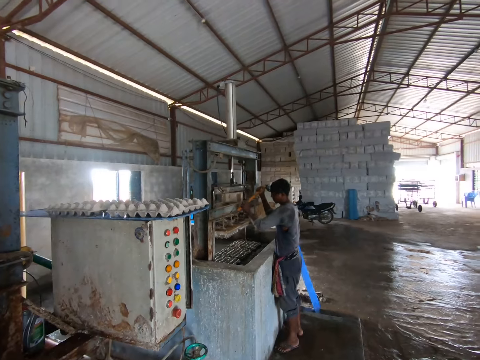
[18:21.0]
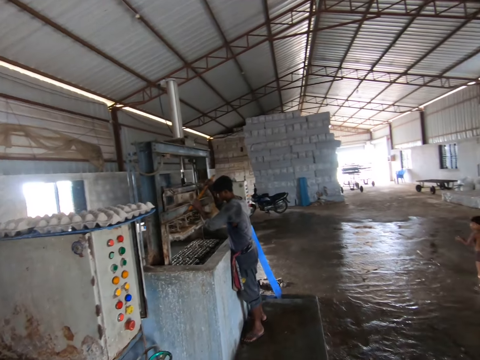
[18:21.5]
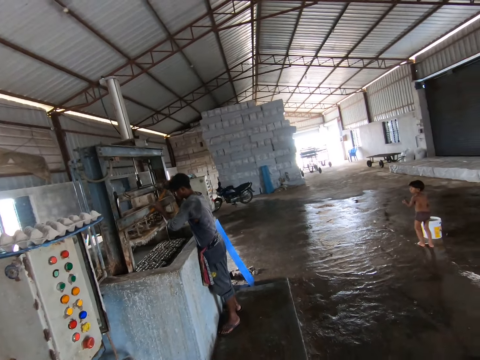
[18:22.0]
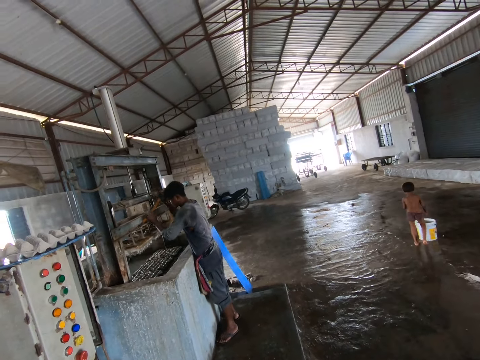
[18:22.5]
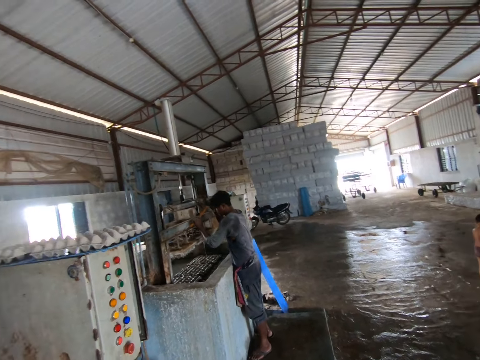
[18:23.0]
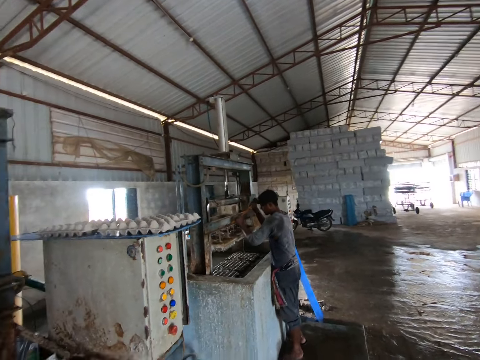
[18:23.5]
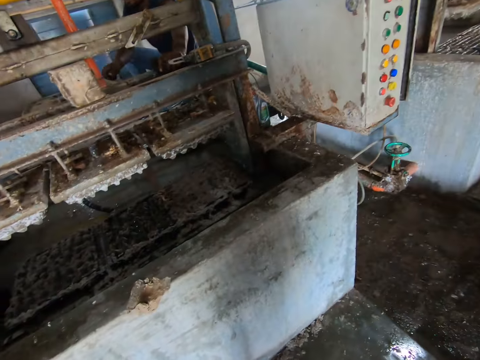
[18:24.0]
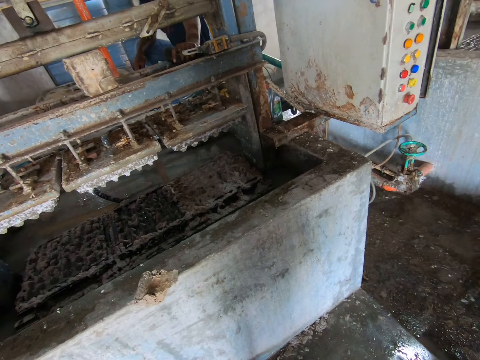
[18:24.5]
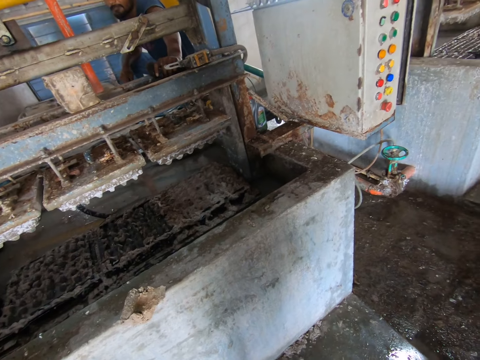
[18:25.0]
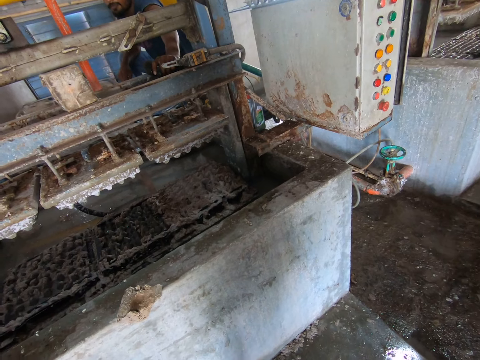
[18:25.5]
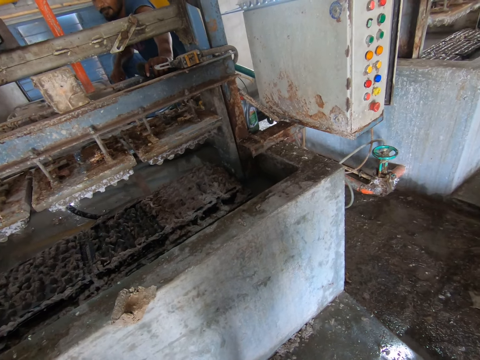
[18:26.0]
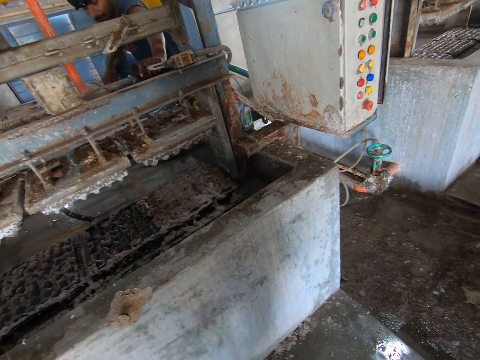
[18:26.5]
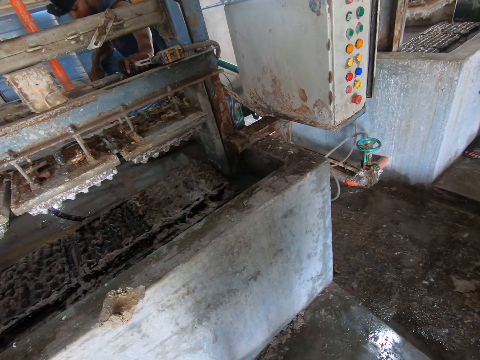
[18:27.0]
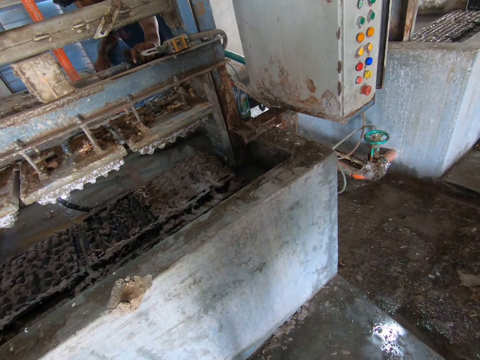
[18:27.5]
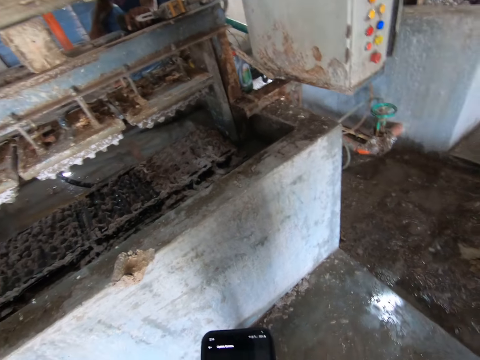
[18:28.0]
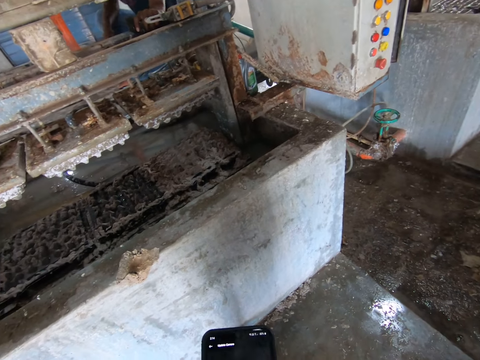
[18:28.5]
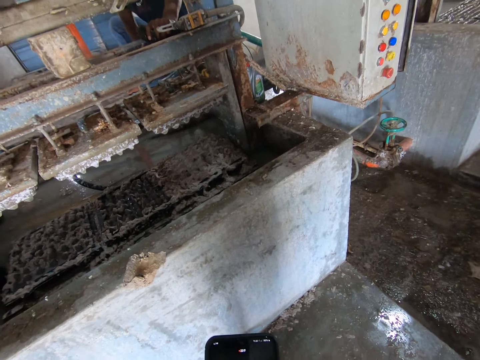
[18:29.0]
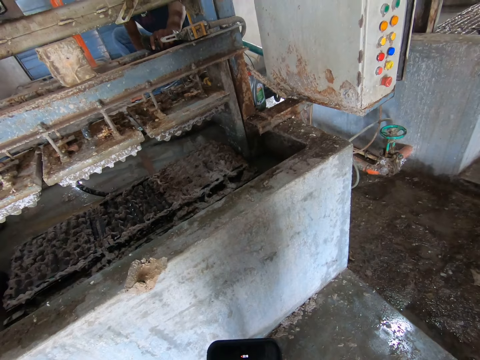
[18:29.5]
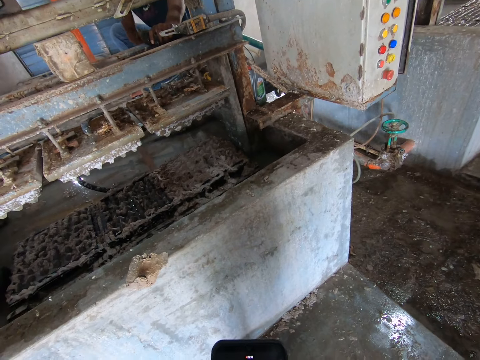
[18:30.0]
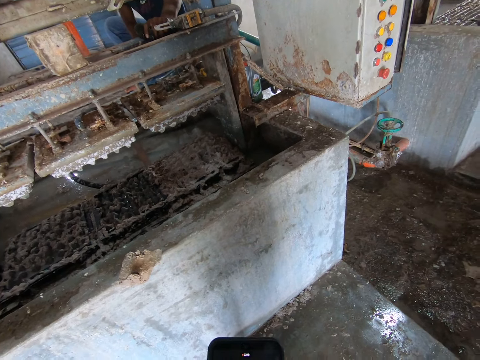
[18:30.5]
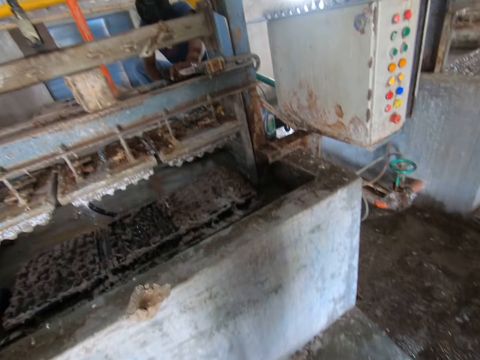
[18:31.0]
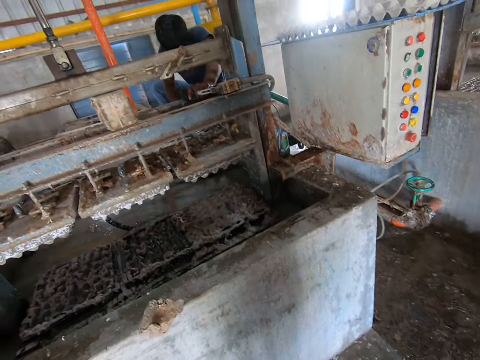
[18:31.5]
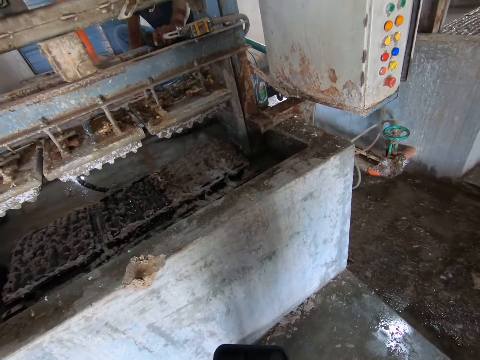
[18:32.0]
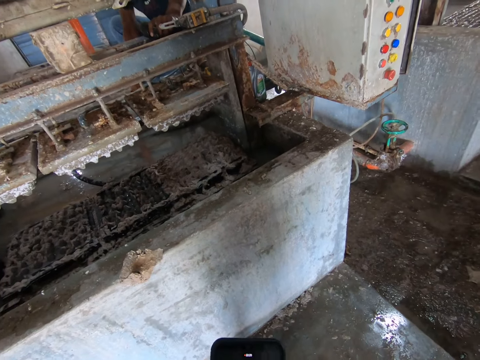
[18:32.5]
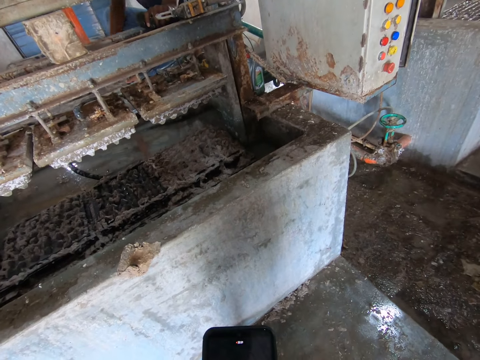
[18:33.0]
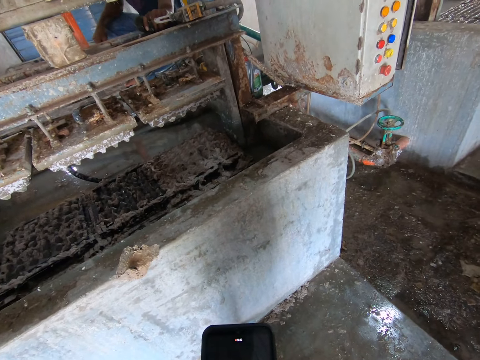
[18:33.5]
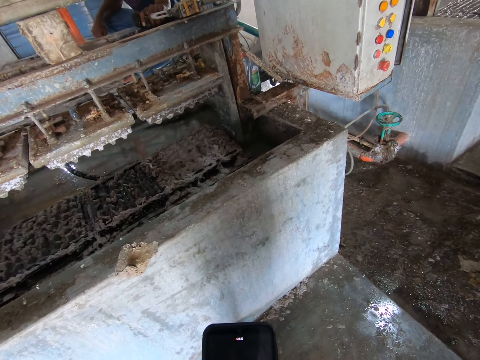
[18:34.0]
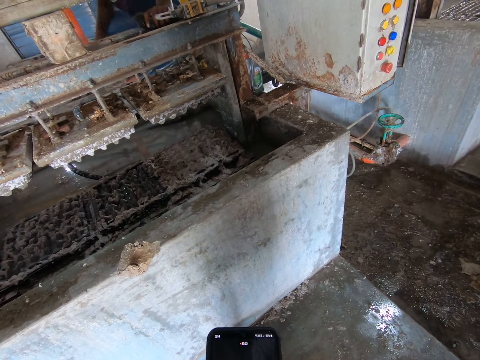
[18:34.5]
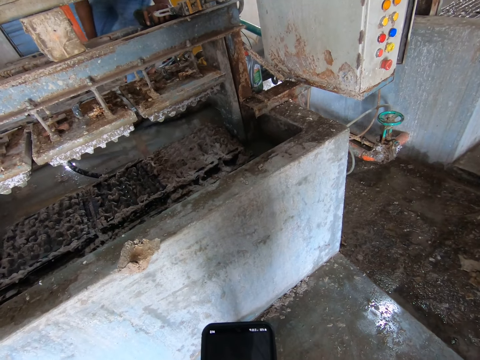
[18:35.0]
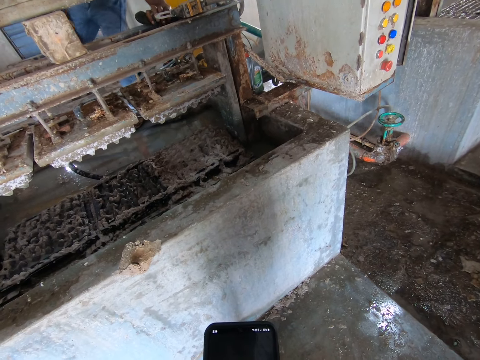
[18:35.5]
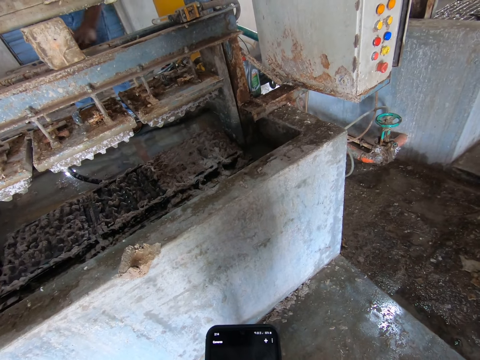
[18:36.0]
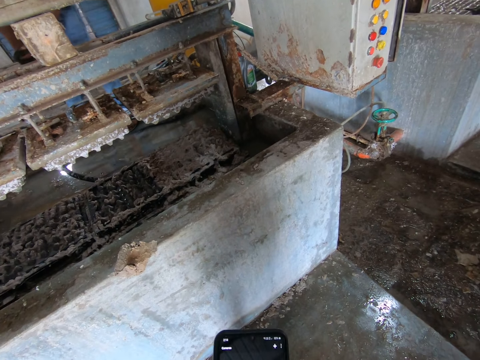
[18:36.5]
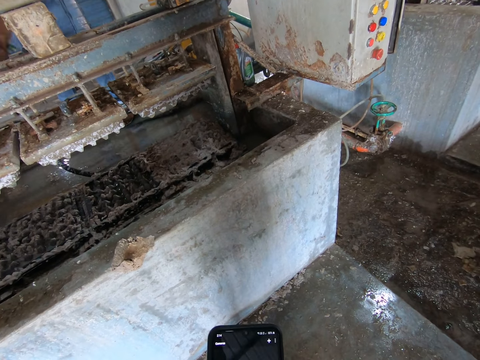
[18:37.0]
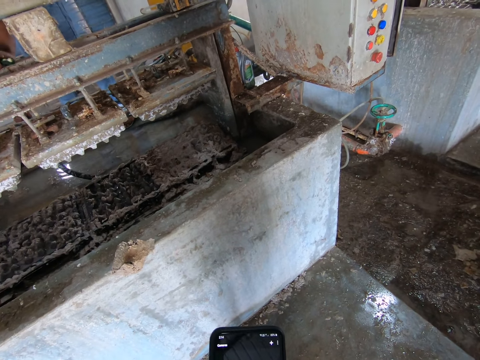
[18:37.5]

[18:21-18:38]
The camera wearer looks around the room. They look at the phone. They operate the phone.

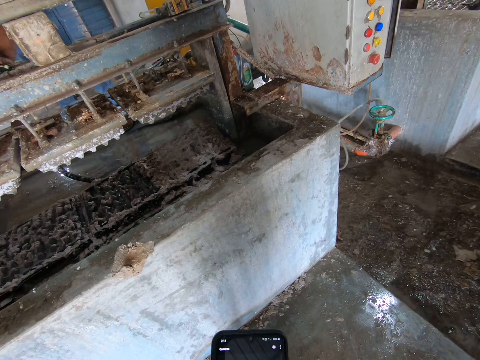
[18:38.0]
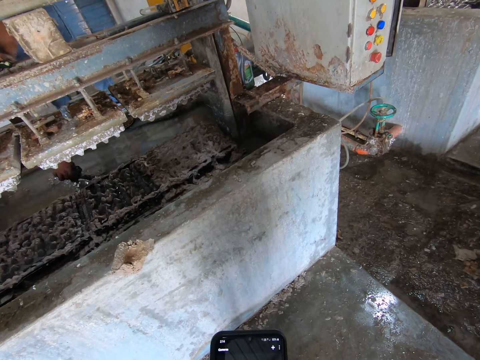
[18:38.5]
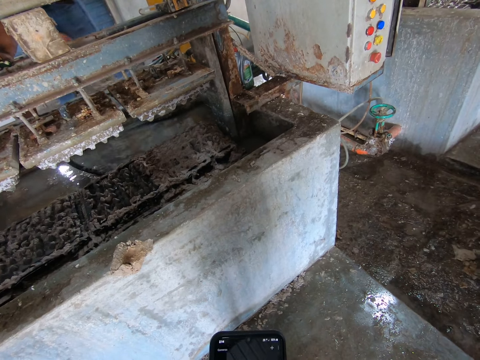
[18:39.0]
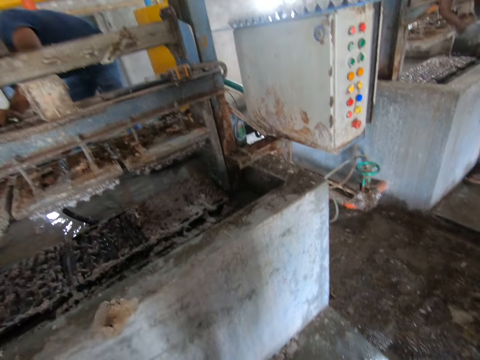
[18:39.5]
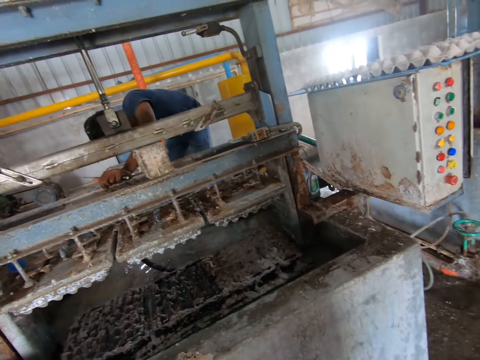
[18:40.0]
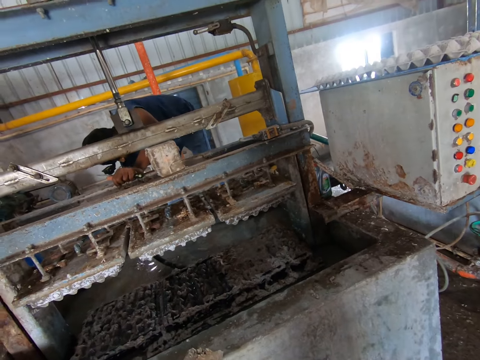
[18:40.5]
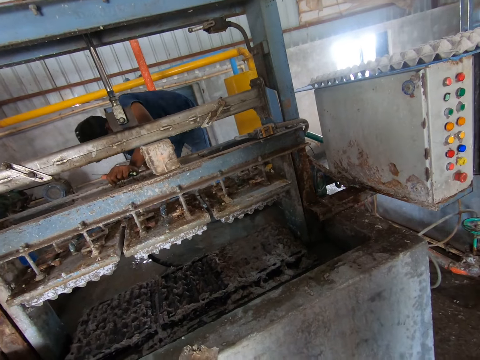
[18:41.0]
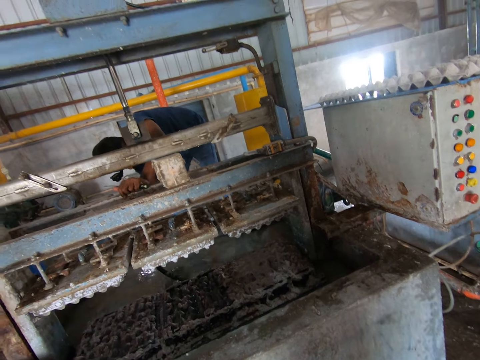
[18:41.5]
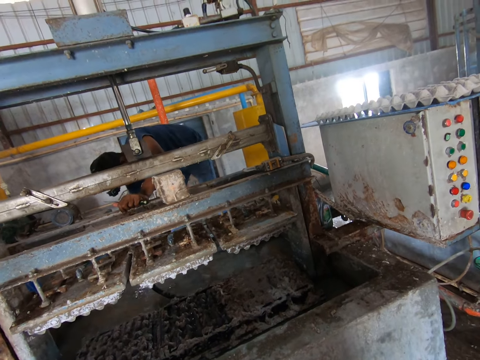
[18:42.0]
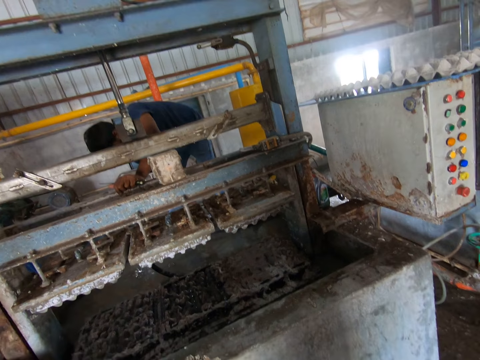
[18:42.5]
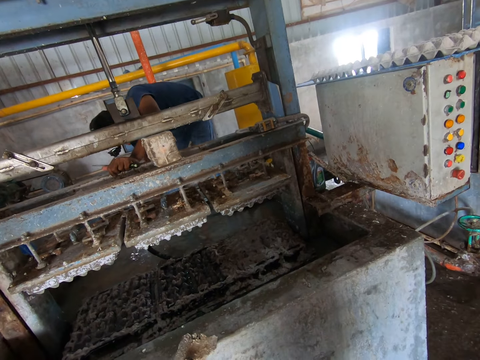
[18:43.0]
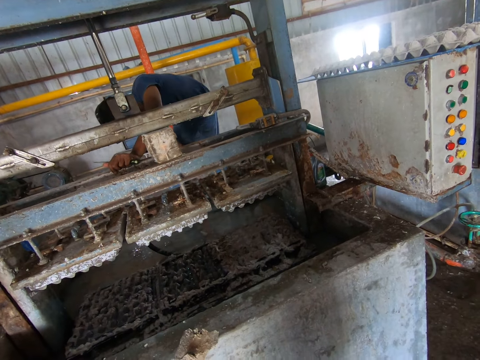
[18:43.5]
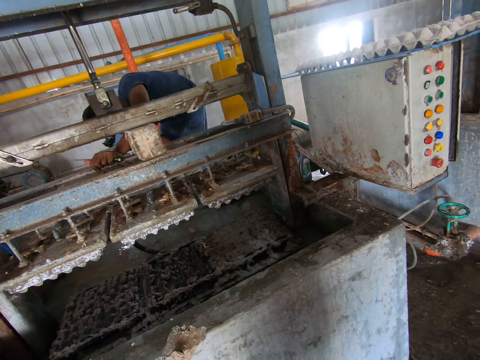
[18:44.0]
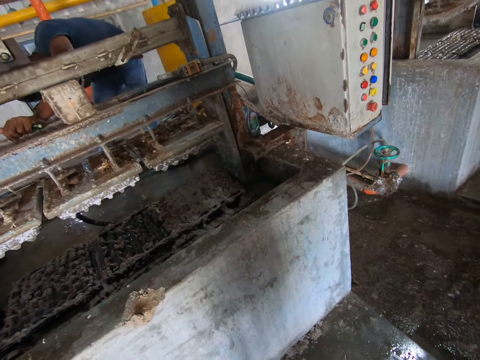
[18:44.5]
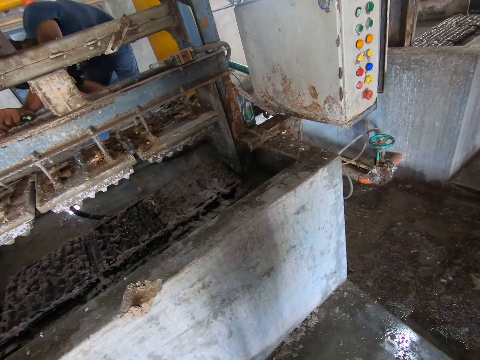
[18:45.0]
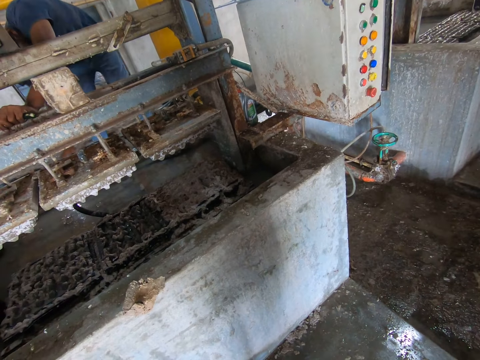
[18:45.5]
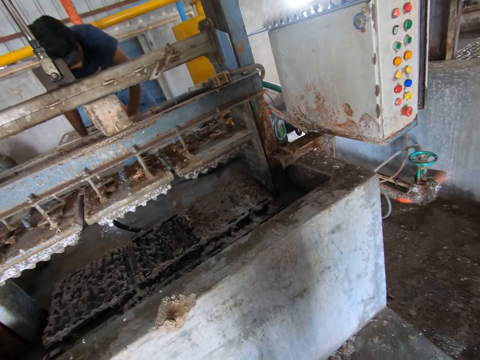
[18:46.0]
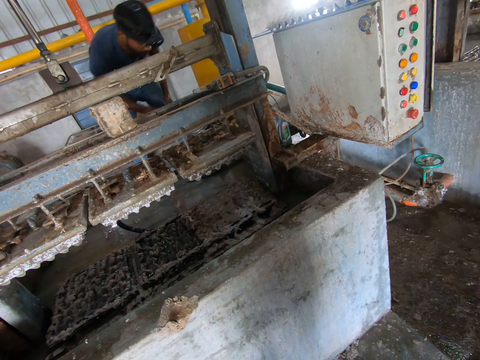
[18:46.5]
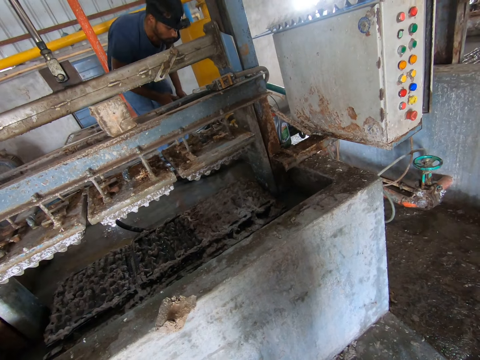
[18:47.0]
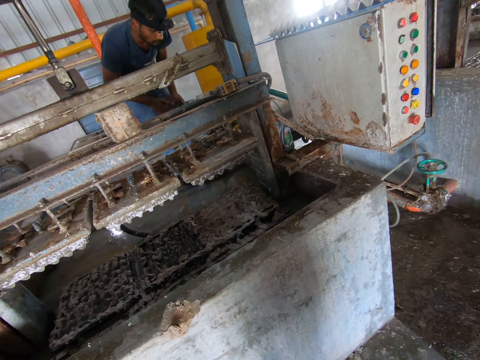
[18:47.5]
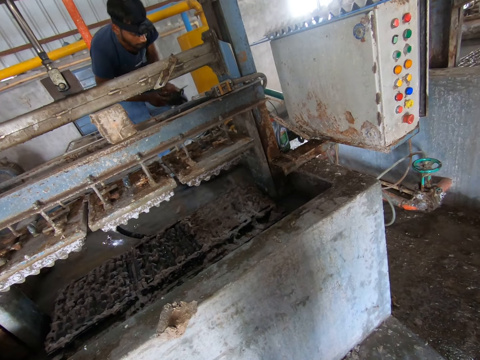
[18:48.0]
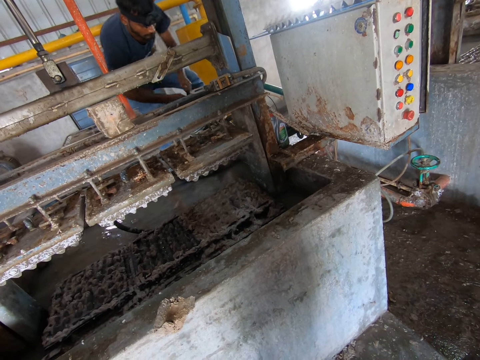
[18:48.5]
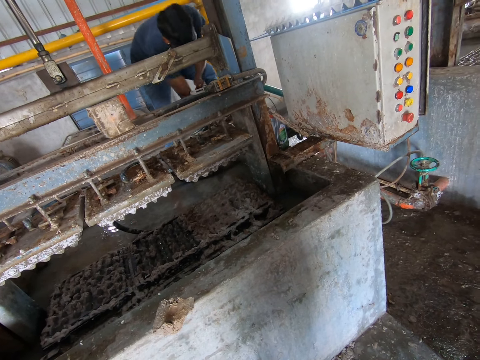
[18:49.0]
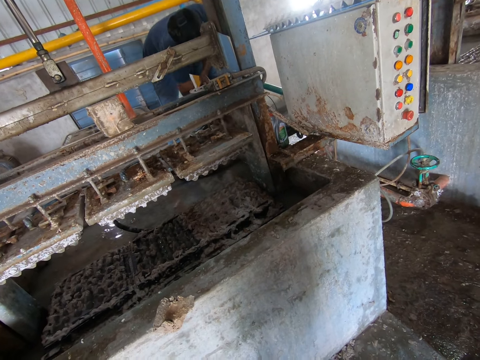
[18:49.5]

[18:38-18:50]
The camera wearer looks around the room.
